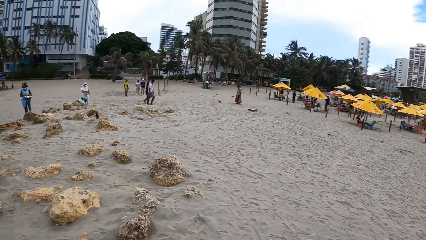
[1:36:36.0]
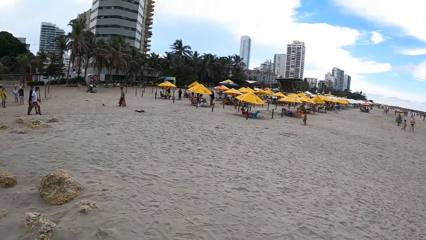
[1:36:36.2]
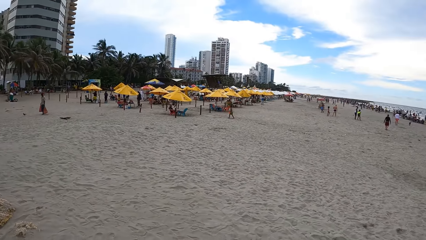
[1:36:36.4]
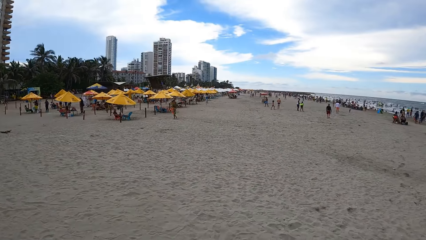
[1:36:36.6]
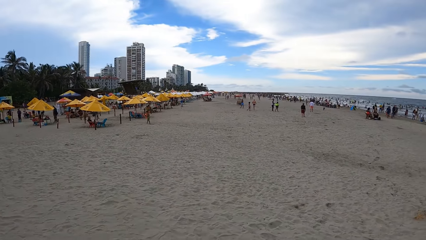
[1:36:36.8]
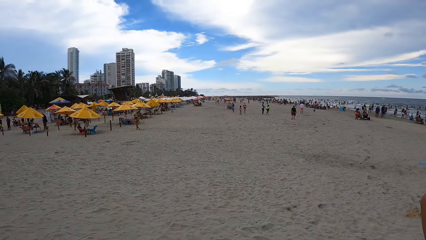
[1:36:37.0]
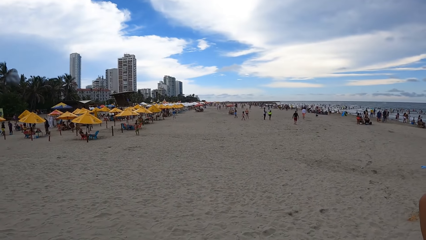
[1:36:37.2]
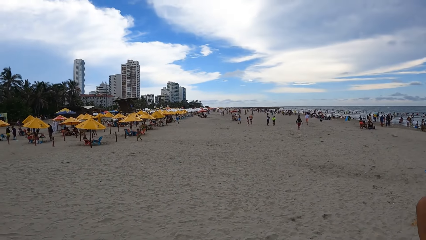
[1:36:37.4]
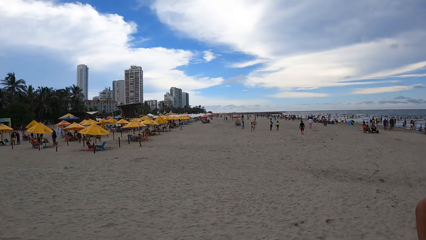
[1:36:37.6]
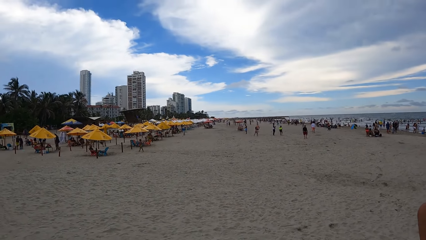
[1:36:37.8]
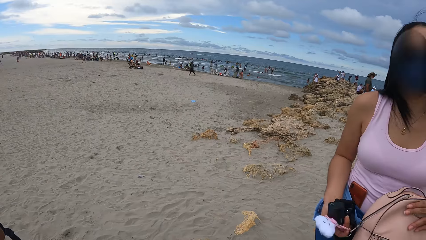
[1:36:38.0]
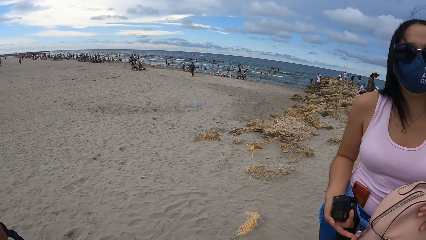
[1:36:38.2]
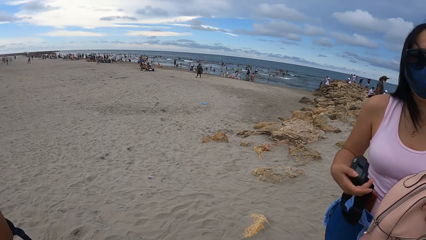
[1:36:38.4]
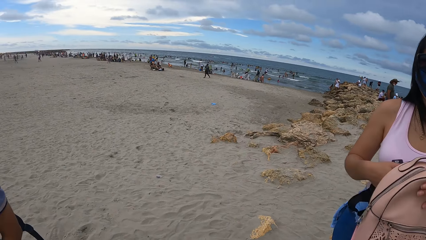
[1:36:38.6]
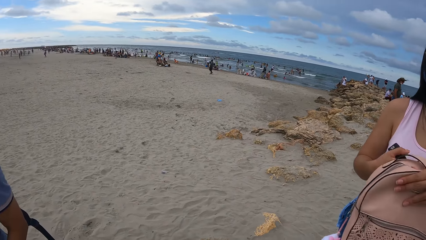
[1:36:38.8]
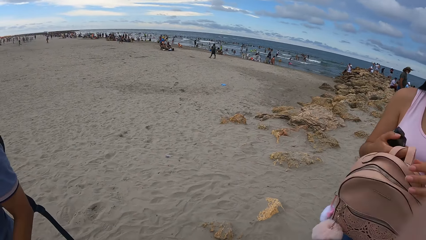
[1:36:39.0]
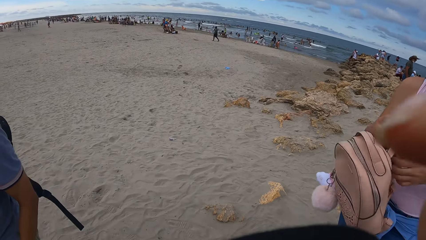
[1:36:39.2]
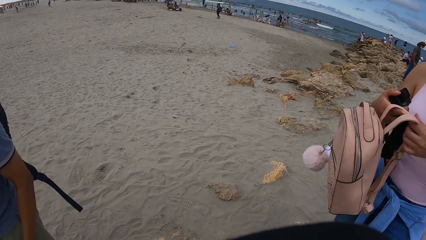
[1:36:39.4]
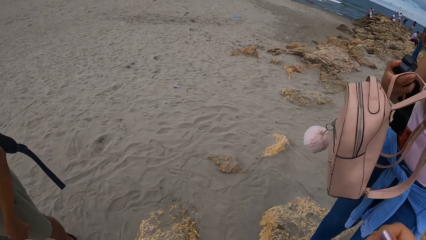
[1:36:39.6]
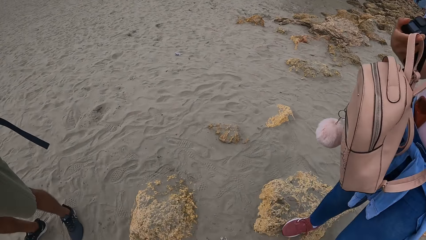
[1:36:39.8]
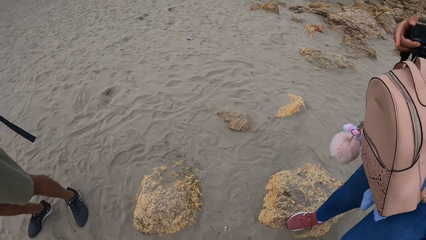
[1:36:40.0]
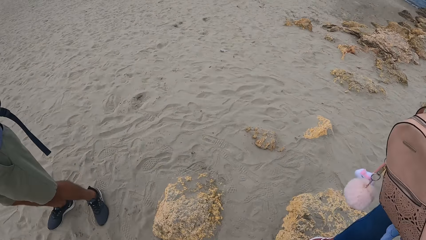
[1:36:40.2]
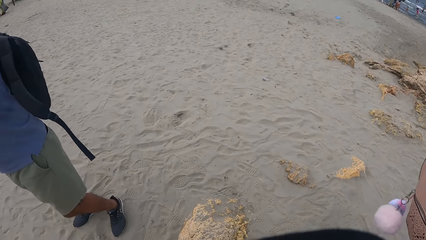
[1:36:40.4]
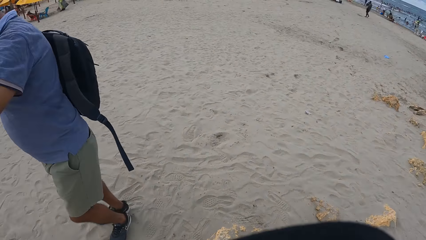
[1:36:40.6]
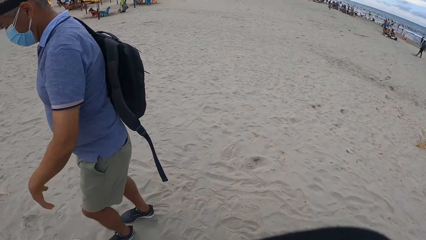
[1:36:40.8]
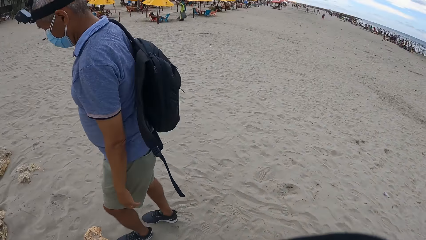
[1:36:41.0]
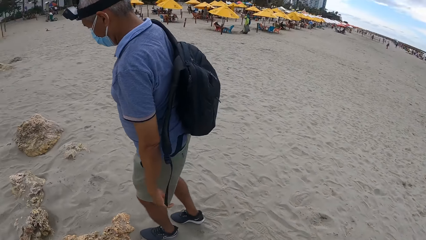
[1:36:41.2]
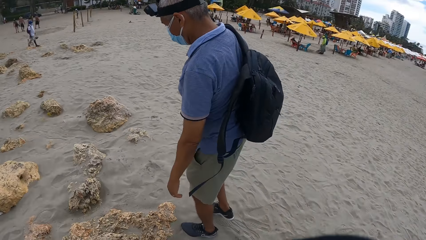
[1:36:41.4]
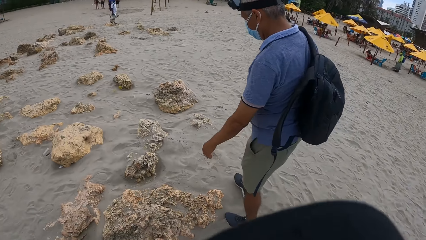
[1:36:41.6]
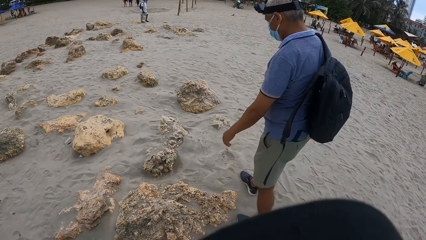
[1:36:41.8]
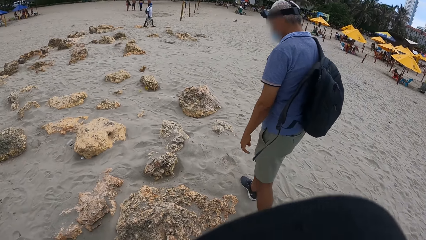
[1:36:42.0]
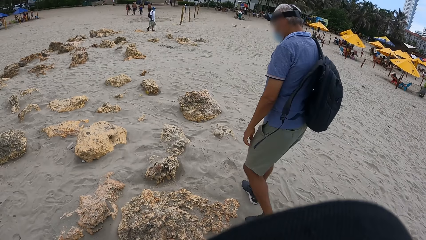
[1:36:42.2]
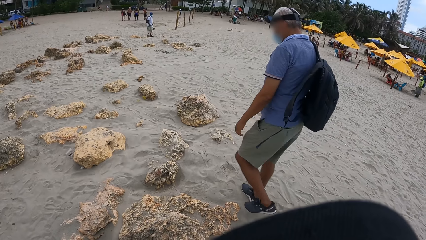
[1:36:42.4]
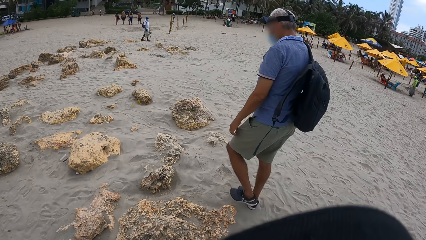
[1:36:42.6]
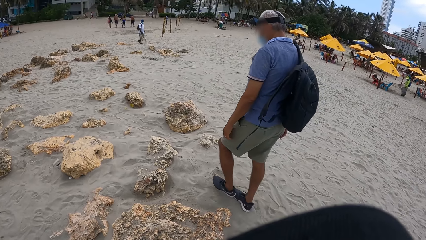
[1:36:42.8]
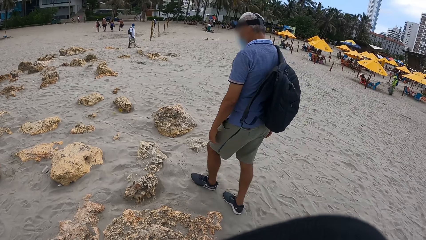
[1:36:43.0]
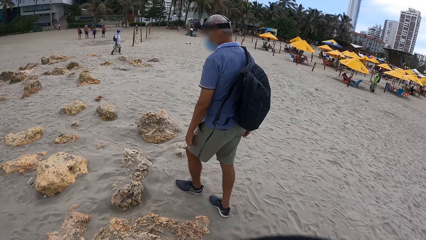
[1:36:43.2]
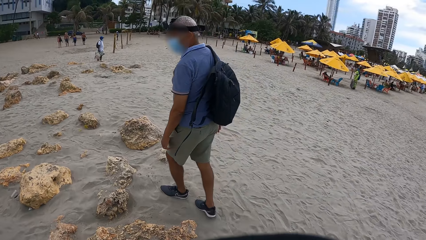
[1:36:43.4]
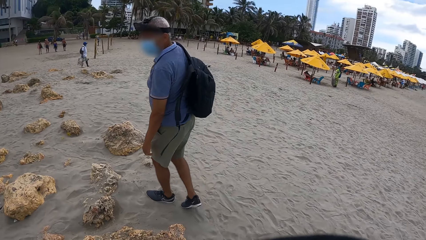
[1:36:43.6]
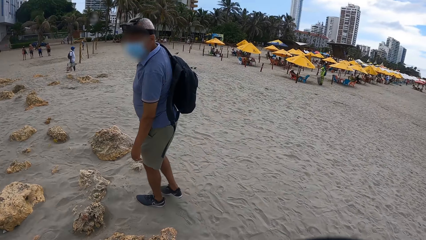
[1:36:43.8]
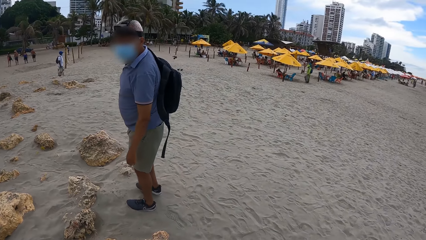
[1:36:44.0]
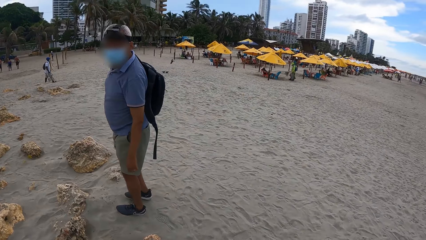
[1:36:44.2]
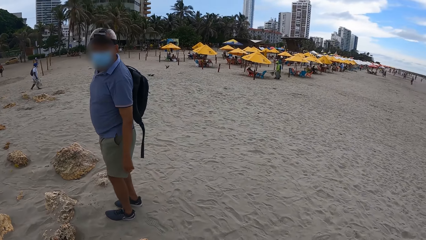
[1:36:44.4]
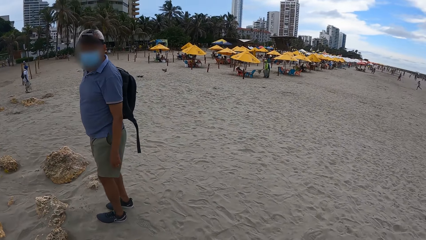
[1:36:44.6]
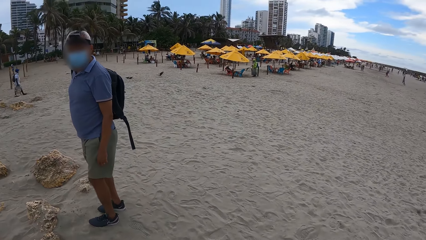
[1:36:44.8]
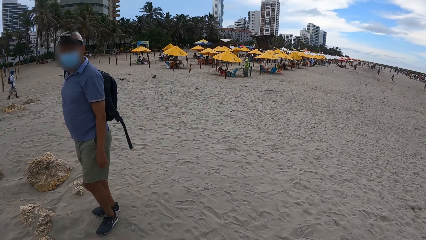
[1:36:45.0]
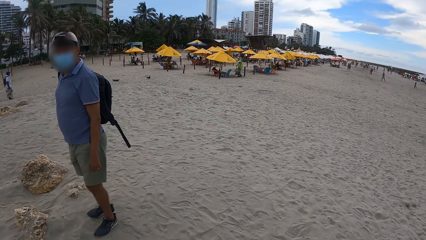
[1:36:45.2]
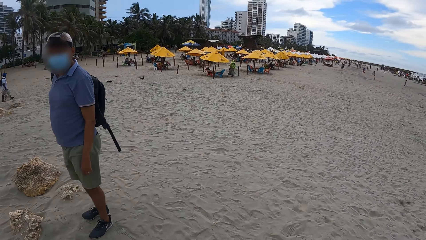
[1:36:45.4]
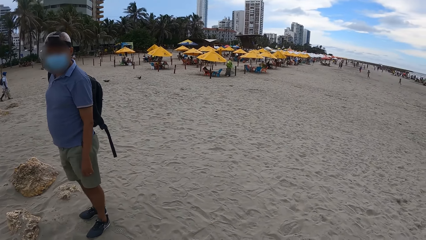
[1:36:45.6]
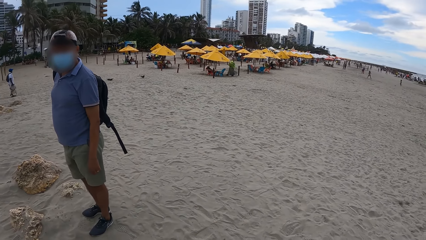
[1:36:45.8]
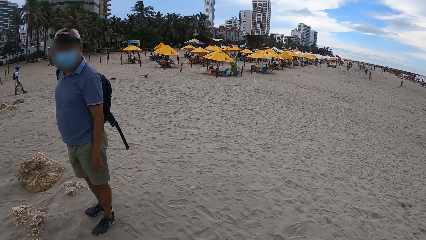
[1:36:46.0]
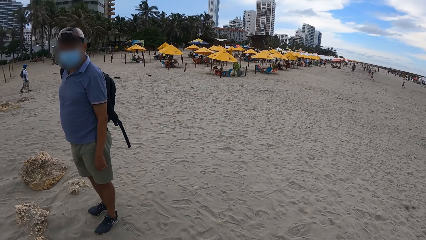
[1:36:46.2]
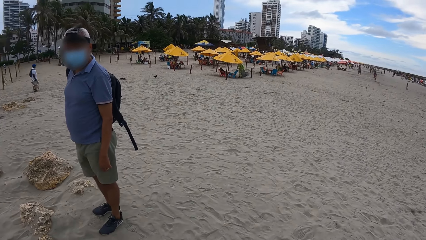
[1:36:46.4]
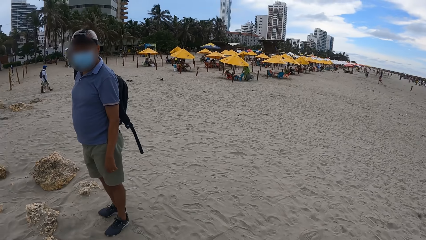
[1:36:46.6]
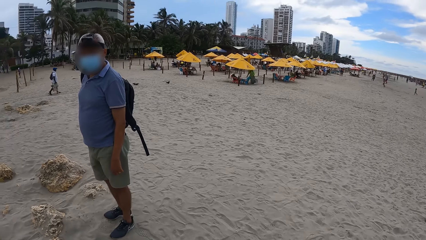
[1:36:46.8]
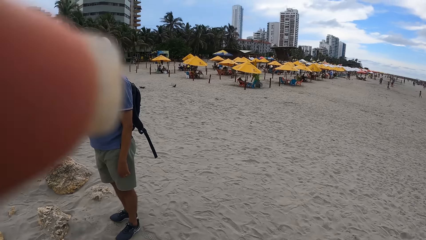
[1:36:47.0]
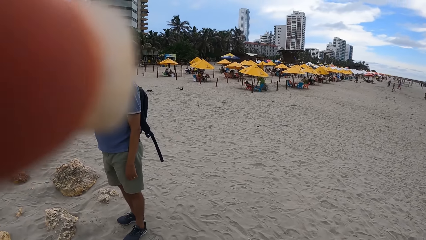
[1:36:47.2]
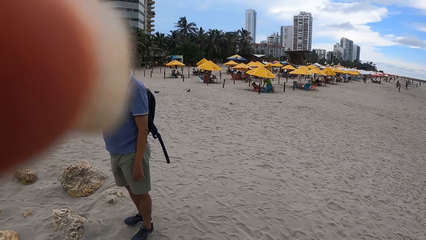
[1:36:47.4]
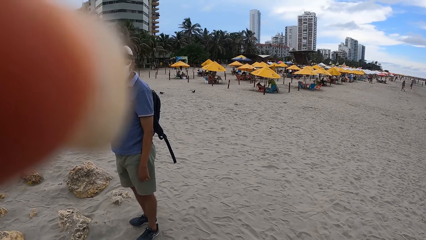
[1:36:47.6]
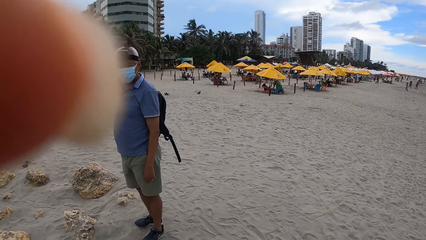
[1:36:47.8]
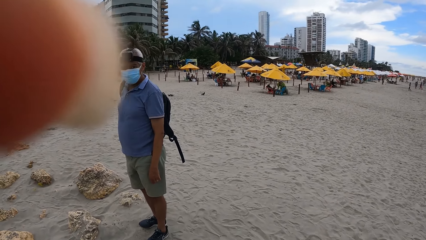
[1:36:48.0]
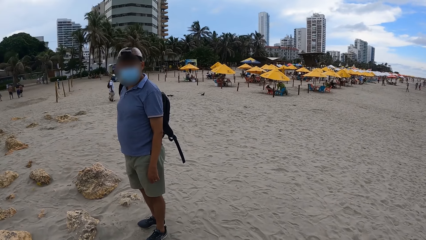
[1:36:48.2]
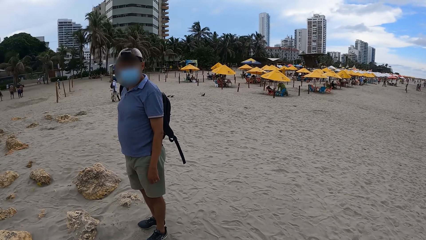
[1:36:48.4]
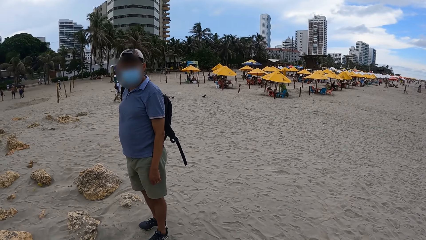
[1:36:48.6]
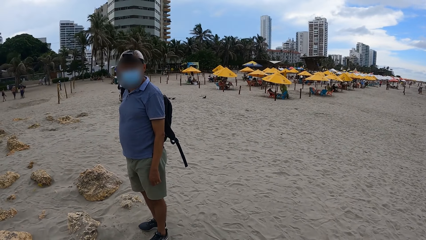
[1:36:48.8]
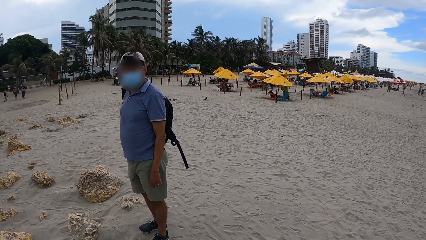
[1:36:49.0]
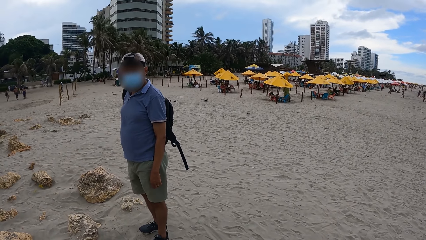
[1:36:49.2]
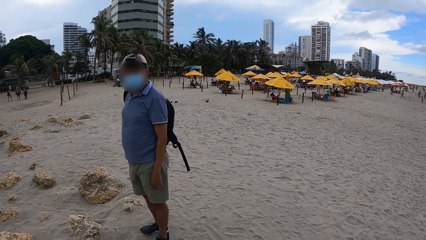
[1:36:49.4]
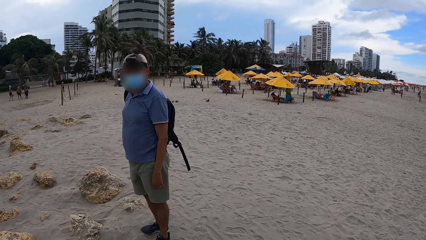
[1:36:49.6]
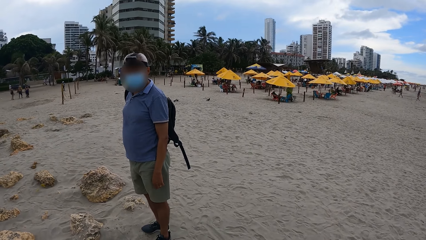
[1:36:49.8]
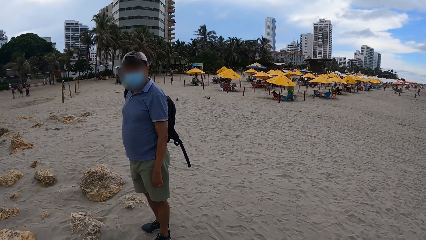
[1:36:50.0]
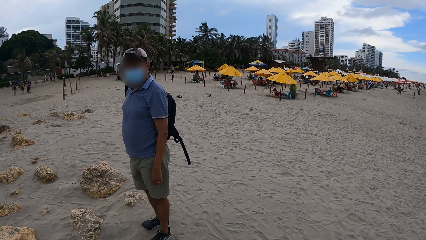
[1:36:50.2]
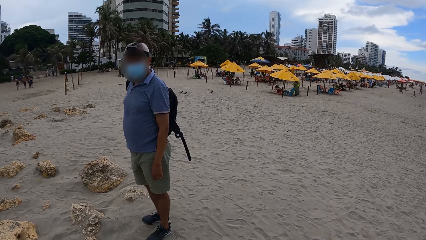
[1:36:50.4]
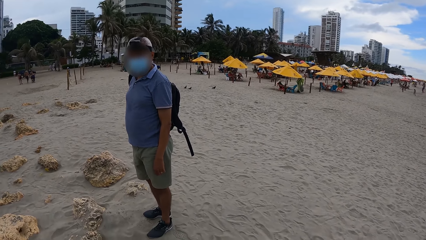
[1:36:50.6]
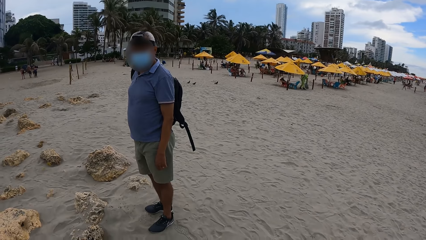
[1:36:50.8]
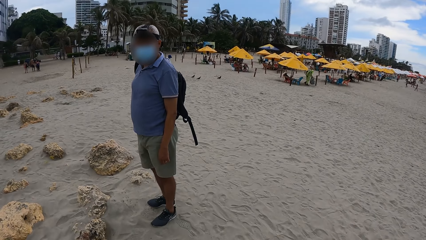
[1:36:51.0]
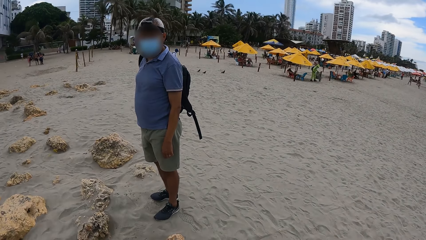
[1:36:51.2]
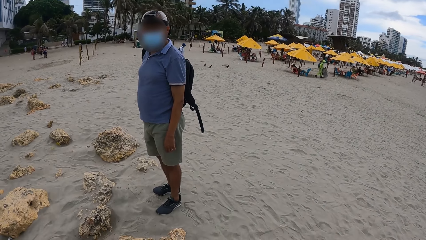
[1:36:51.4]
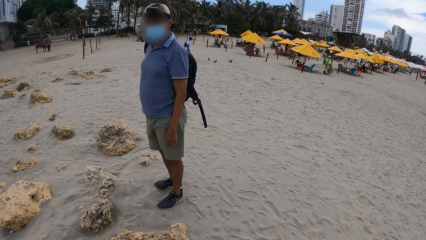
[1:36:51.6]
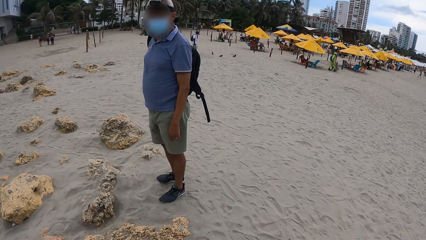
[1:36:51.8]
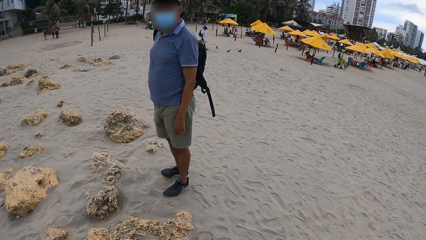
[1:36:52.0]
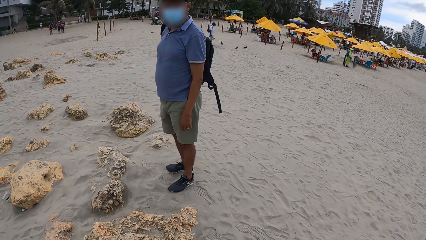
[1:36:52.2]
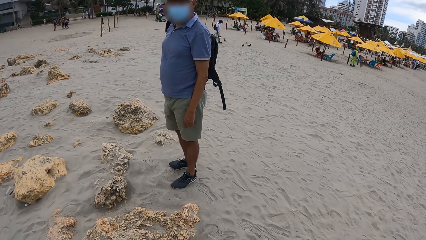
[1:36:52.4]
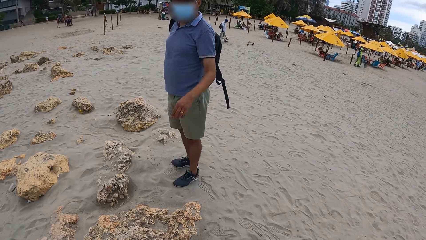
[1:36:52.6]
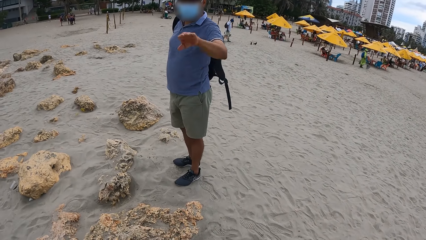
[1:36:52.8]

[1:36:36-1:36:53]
The camera wearer looks around. A lady holds a bag. A man walks around. The camera wearer touches the face. They raise a hand up.
